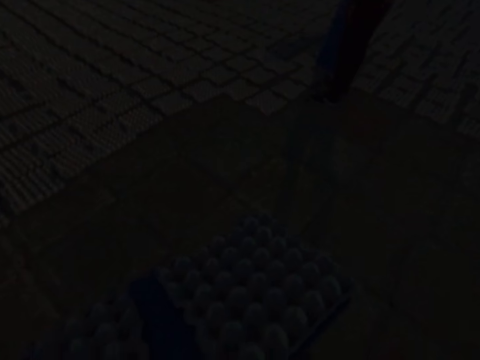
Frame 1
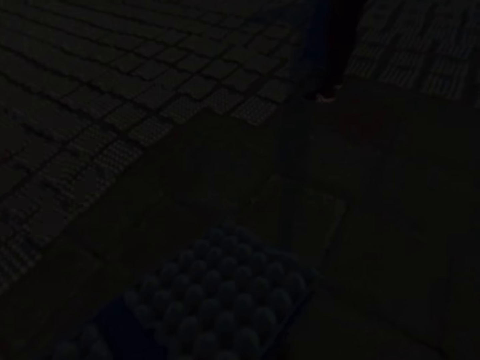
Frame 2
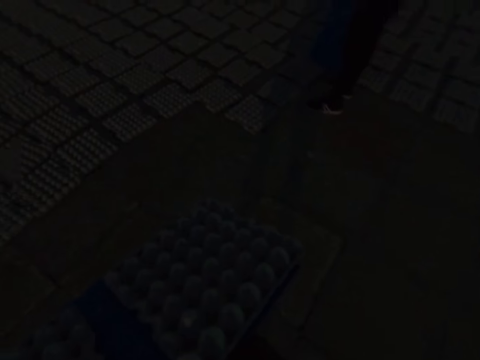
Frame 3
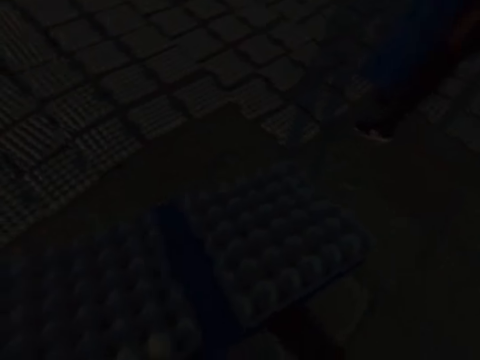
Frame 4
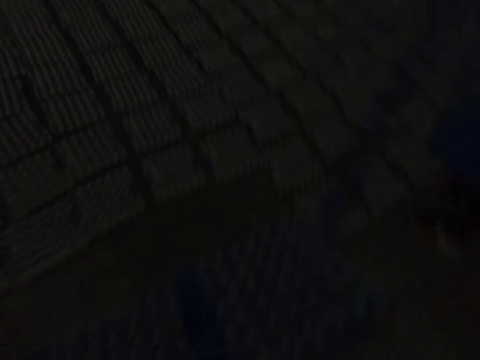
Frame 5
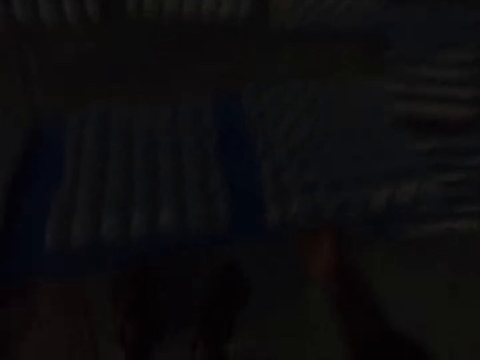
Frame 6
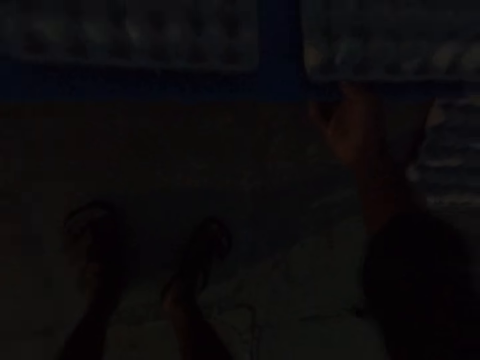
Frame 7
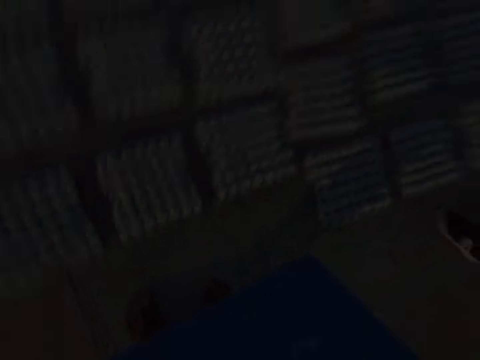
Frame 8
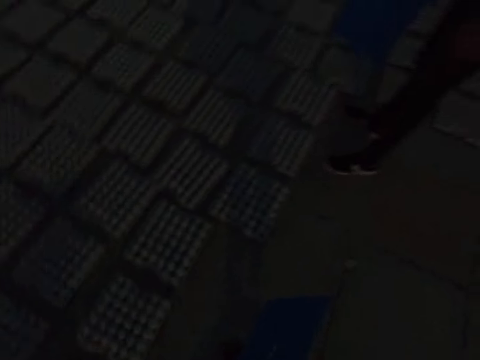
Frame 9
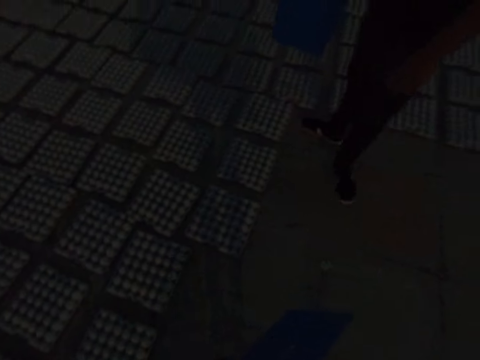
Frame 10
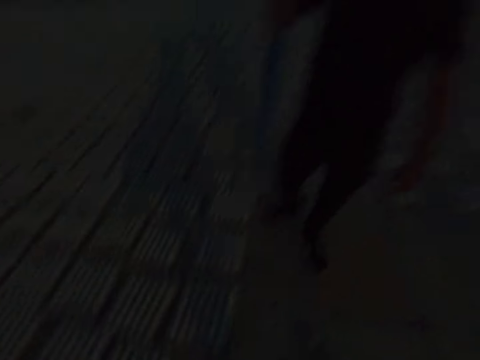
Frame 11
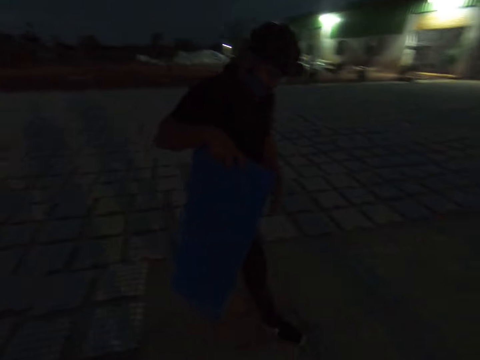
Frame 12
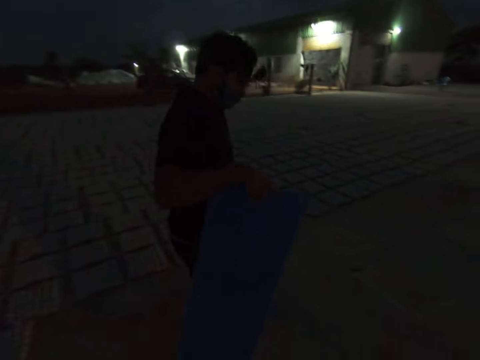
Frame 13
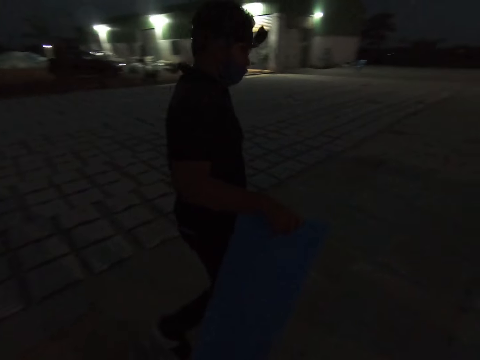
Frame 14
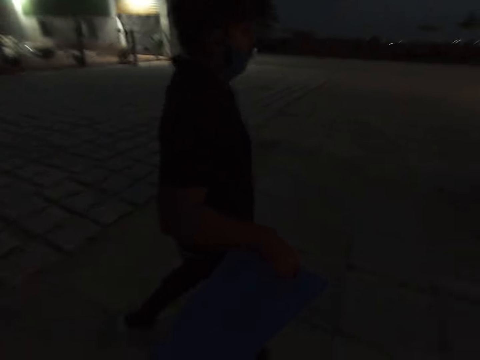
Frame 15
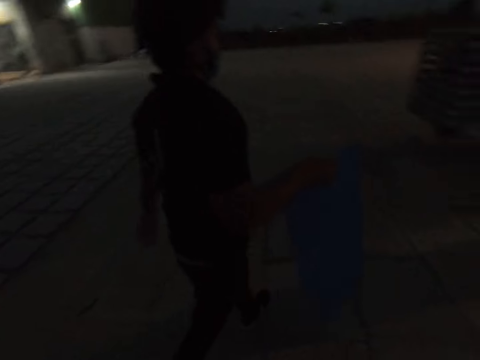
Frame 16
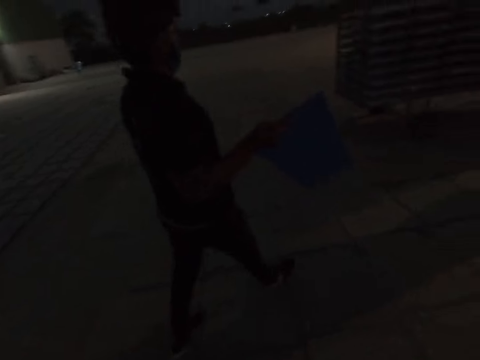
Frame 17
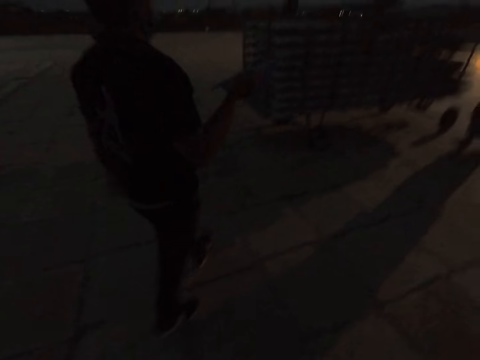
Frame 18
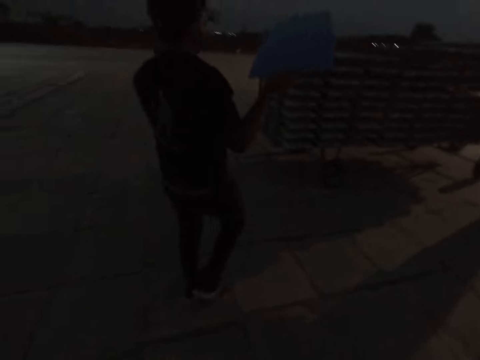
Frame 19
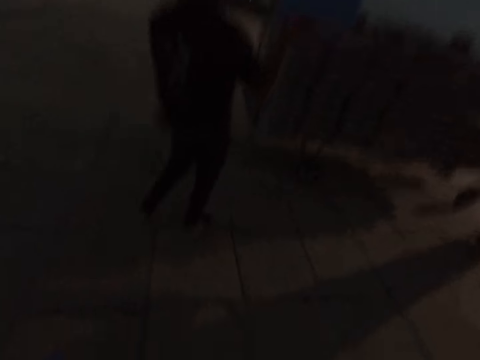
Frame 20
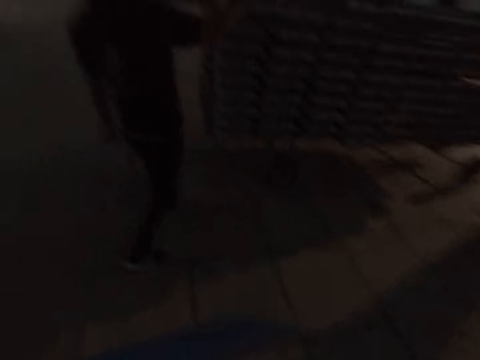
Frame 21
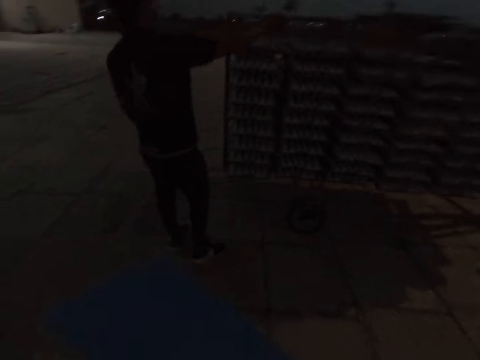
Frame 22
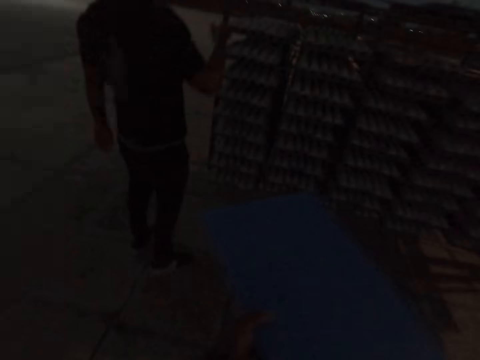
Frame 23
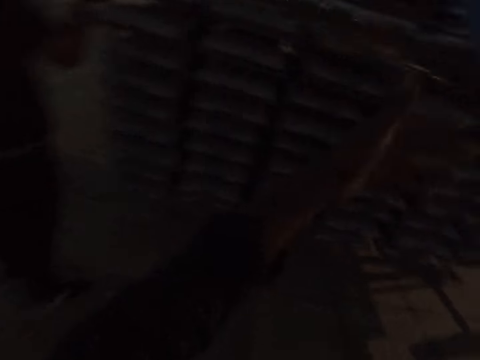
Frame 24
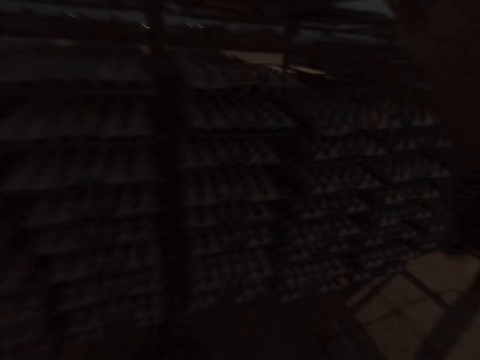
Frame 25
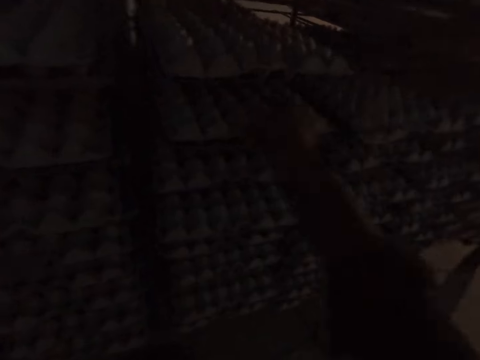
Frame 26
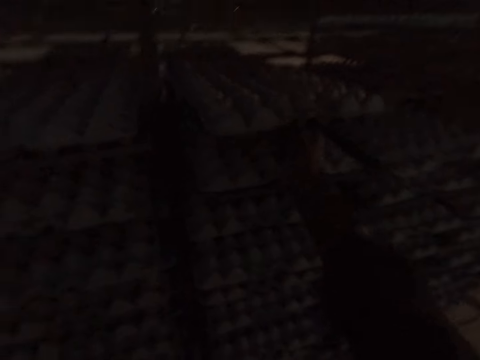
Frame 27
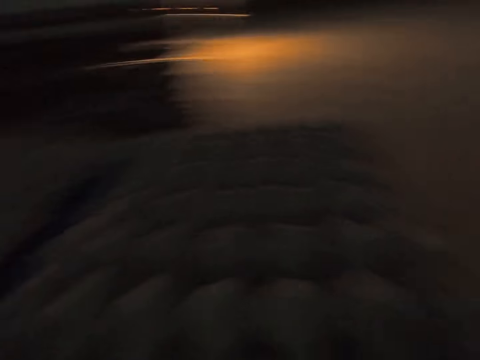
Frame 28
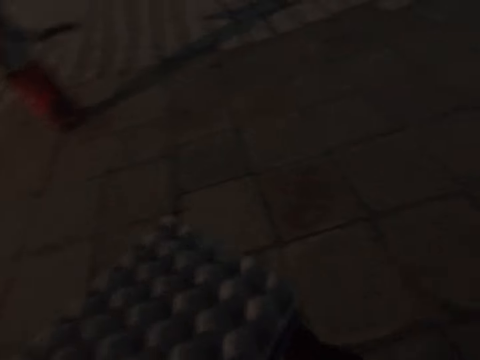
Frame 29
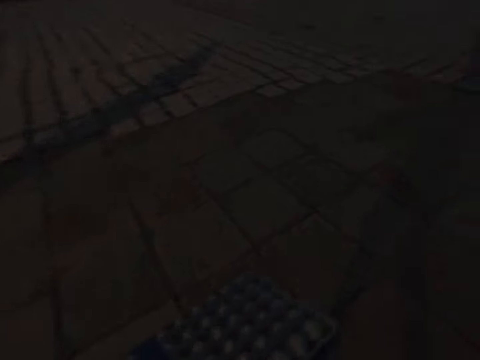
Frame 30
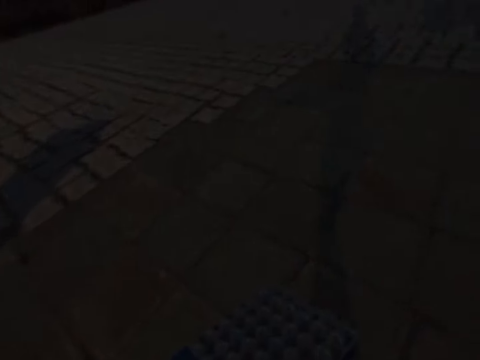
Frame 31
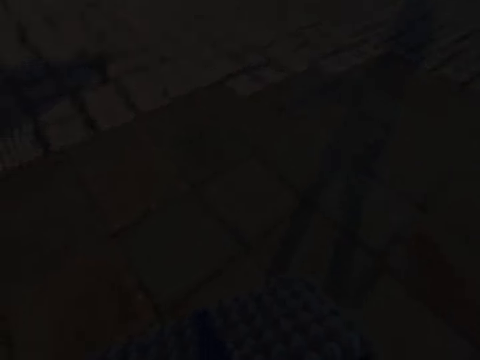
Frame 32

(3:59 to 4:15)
The camera wearer drops the egg trays on the ground with the tray in his hands. A man holds the tray in his right hand. The camera wearer interacts with a person. The man hits the tray on the ground with his right hand. He lifts the tray from the ground with his right hand. He drops the tray on the rack with his right hand. The camera wearer passes the tray to his right hand. He returns the plastic tray to the trolley. He drops the tray on the rack with his right hand. He drags a tray with egg trays from the rack with his right hand. He takes the plastic tray and carries the tray with egg trays with his hands. A woman holds a tray in her hands.

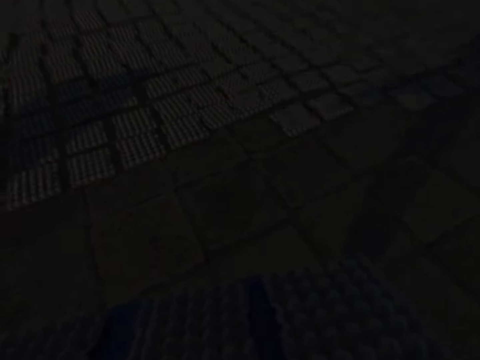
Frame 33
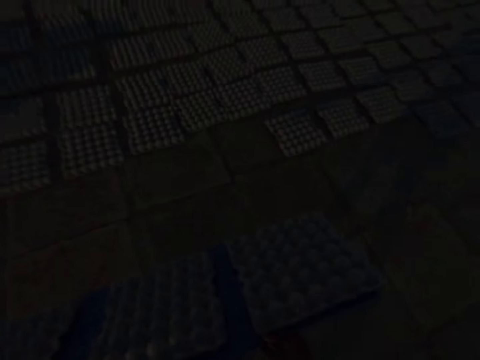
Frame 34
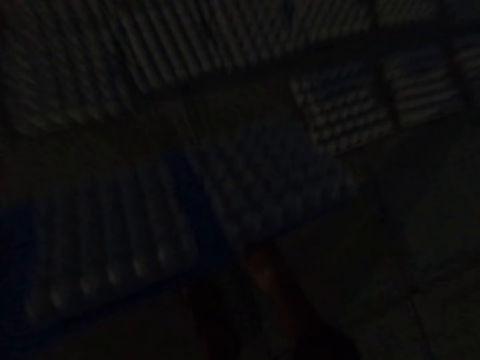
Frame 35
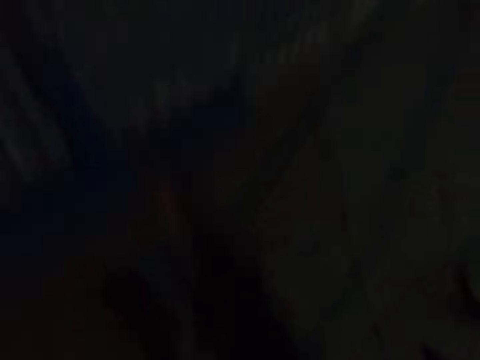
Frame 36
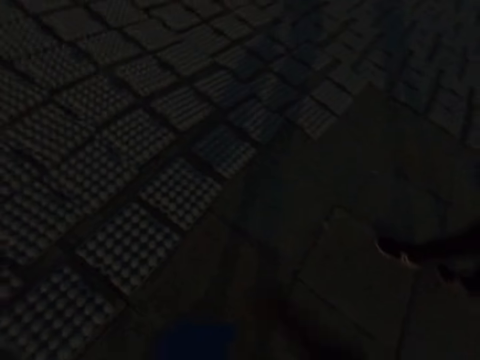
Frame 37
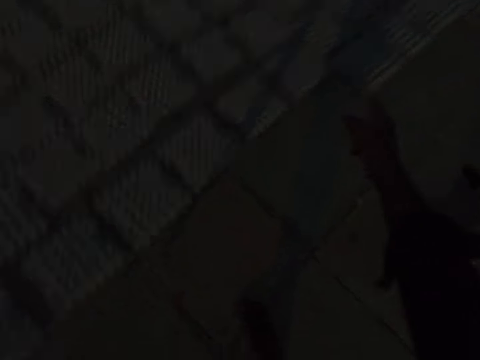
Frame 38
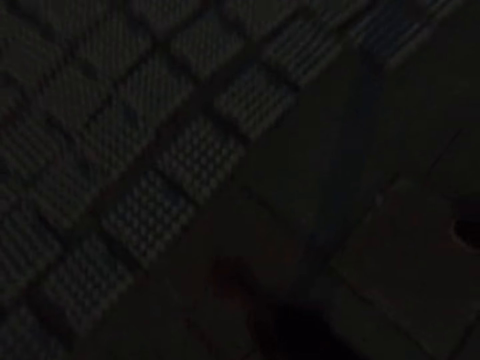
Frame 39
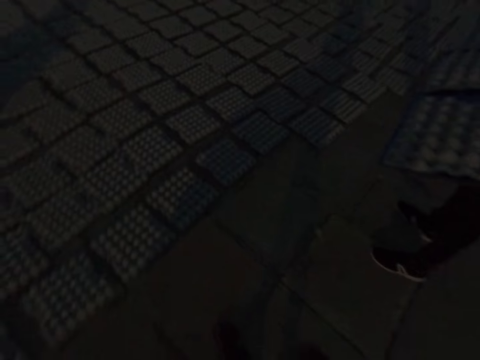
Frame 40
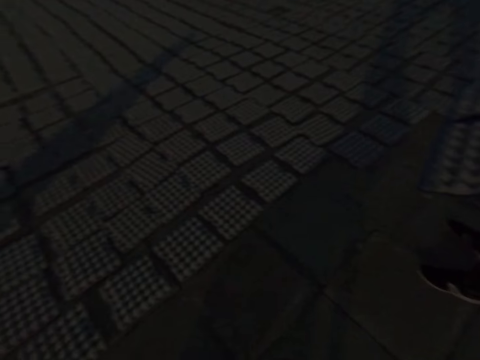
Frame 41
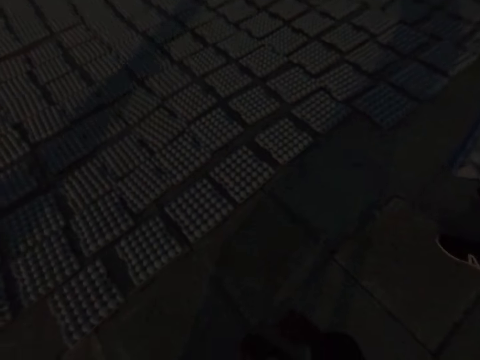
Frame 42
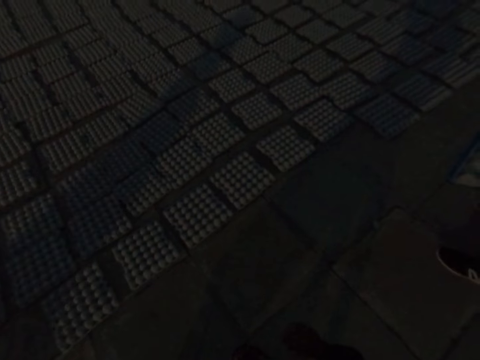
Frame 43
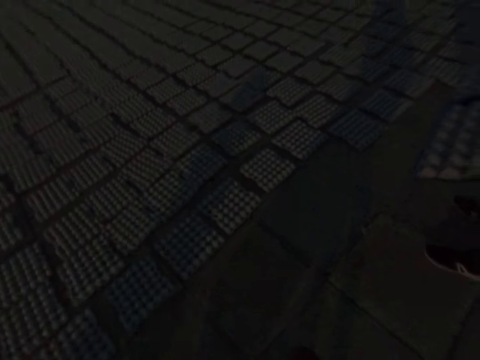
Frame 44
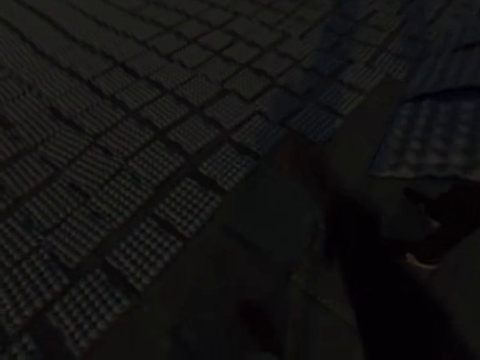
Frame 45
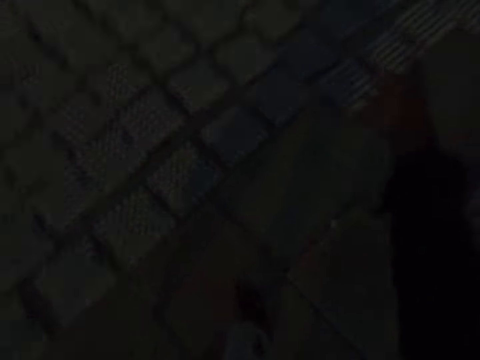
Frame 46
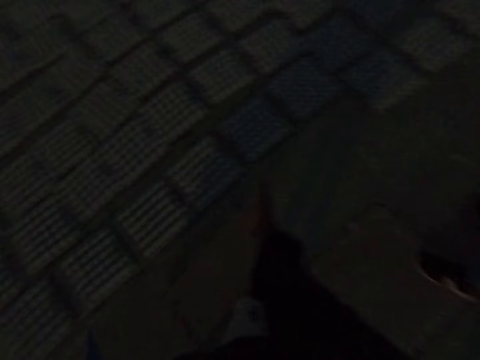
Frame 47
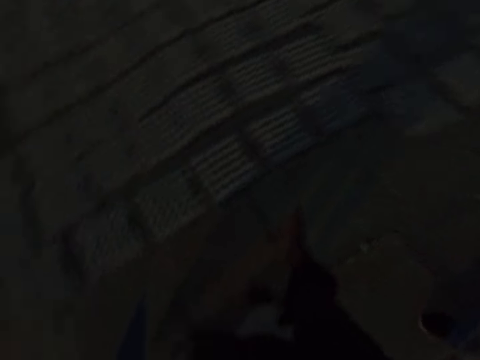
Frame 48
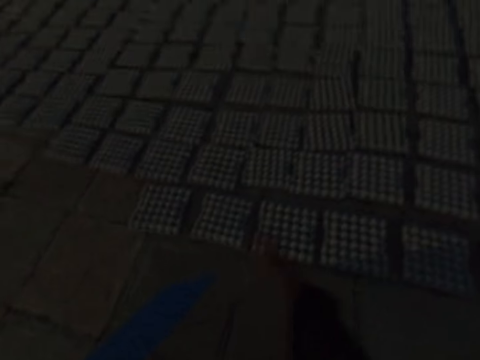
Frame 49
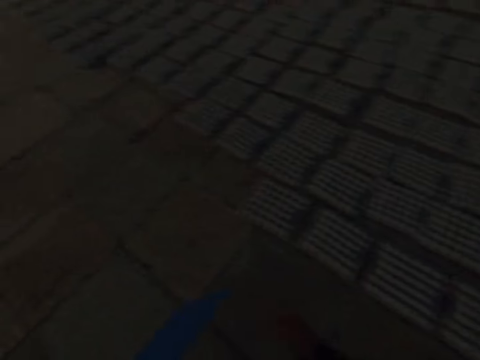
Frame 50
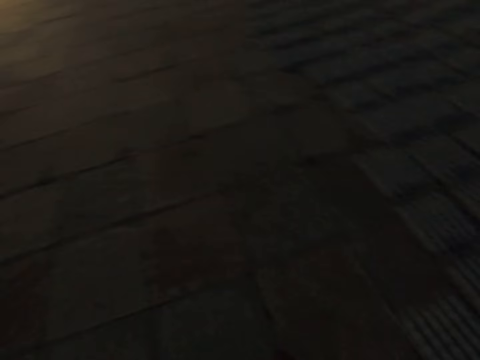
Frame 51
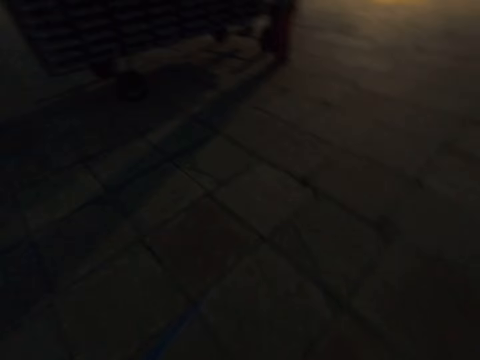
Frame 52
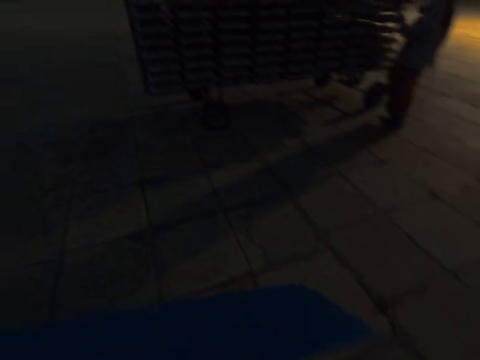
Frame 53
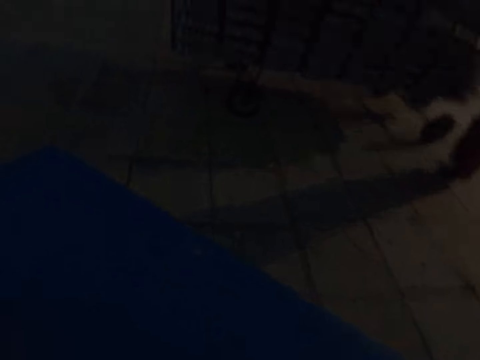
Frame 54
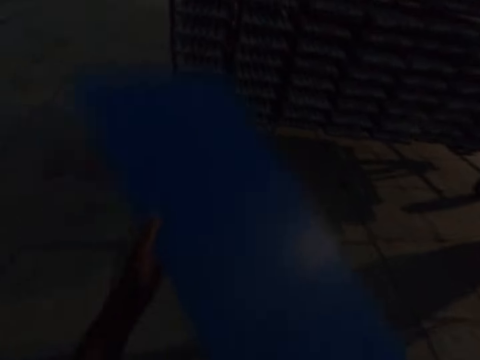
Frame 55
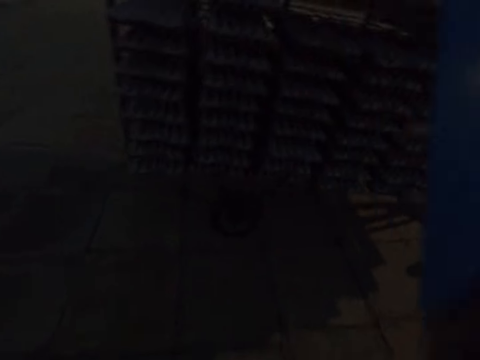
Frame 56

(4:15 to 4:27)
The camera wearer drops the egg trays on the ground with the tray in his hands. He holds the tray in his left hand. He gesticulates with his right hand. He points out the trays. A man holds a tray with egg trays in his hands. The camera wearer gesticulates with his right hand. A woman carries a tray with egg trays from the rack with her hands. The camera wearer passes the tray to his right hand. He returns the plastic tray to the trolley.
